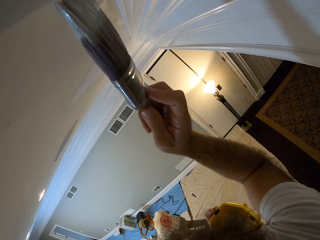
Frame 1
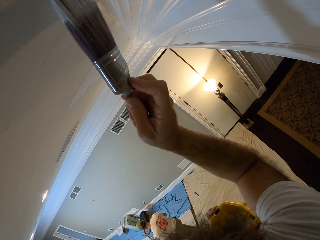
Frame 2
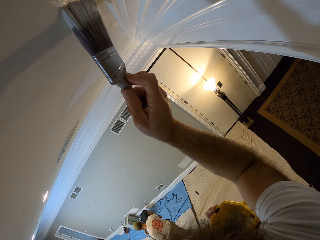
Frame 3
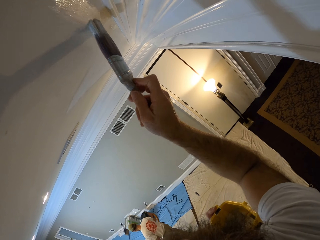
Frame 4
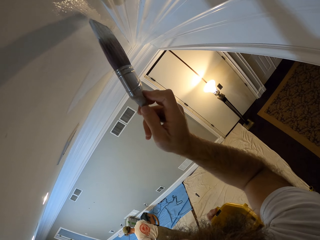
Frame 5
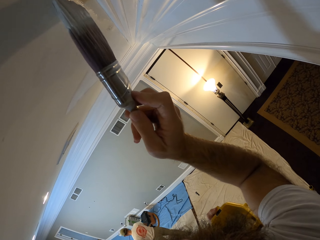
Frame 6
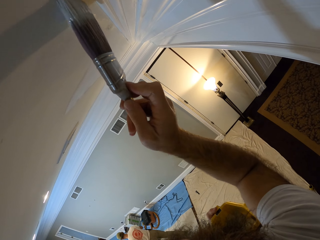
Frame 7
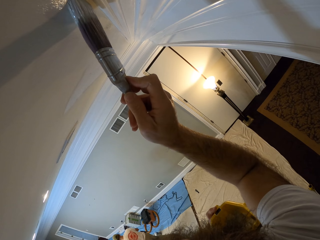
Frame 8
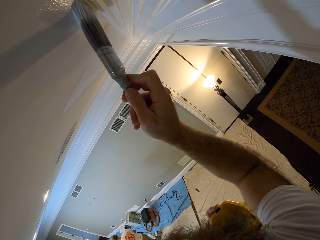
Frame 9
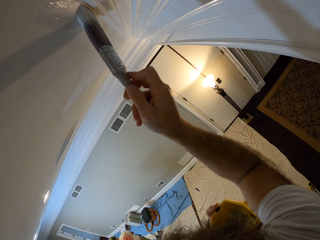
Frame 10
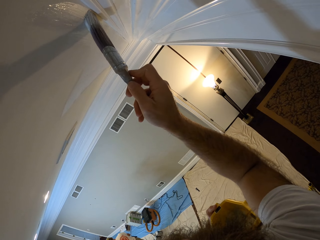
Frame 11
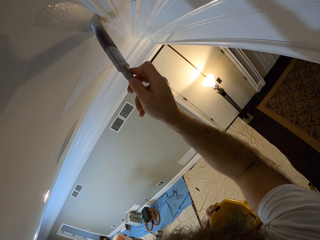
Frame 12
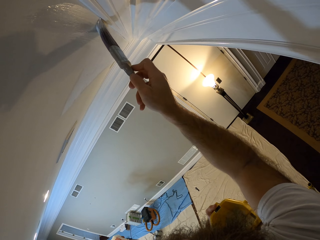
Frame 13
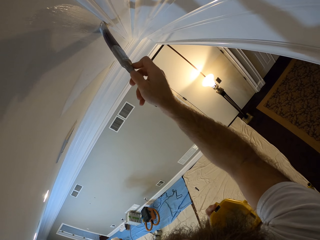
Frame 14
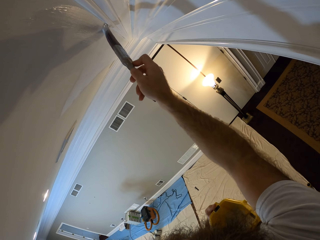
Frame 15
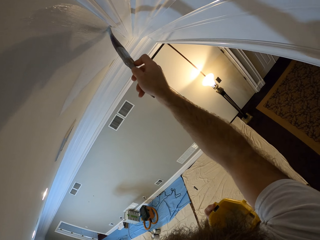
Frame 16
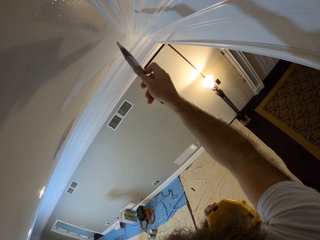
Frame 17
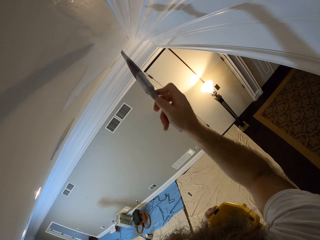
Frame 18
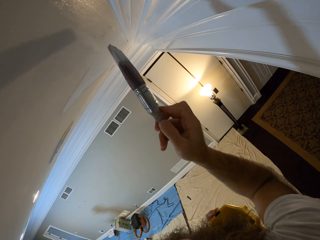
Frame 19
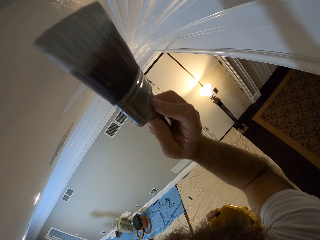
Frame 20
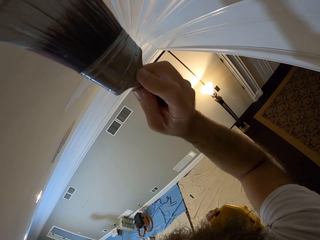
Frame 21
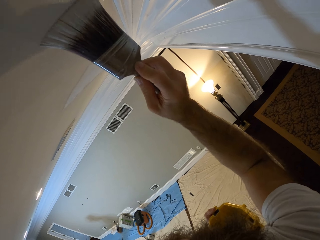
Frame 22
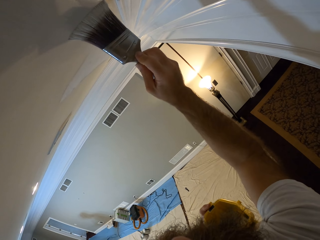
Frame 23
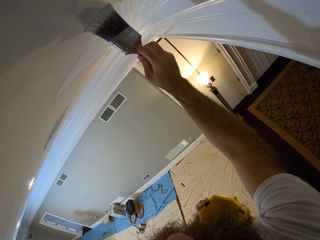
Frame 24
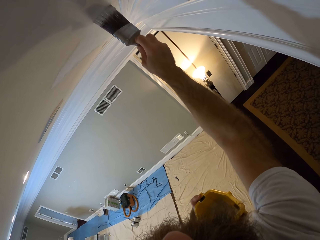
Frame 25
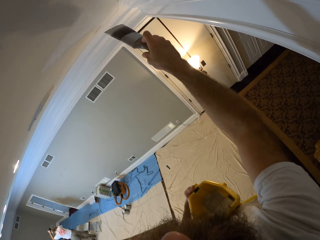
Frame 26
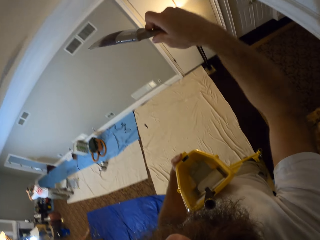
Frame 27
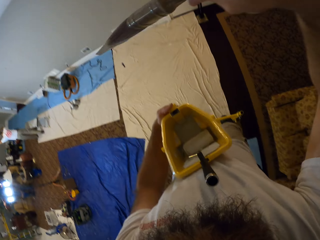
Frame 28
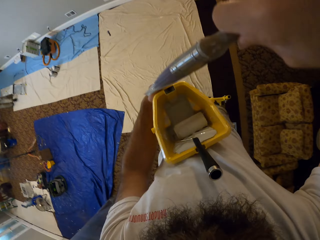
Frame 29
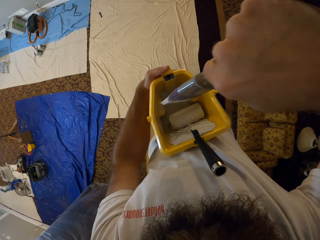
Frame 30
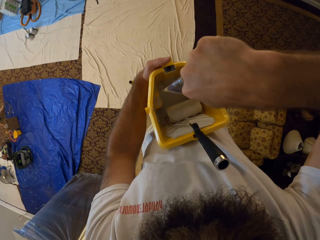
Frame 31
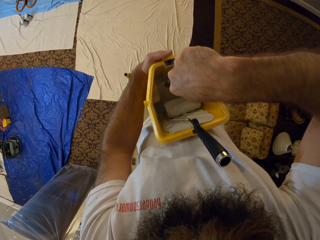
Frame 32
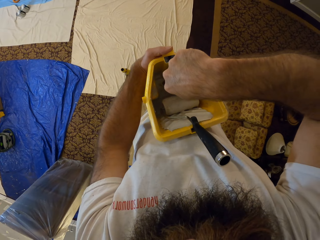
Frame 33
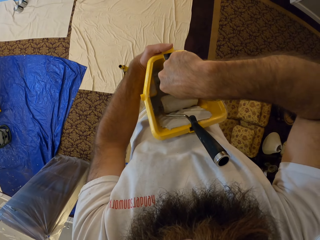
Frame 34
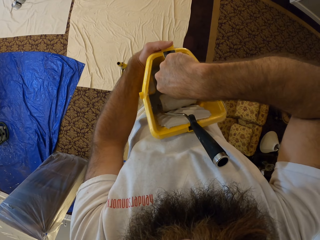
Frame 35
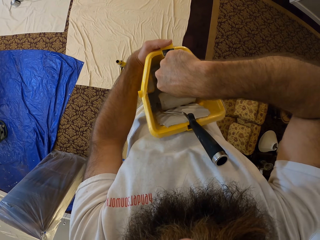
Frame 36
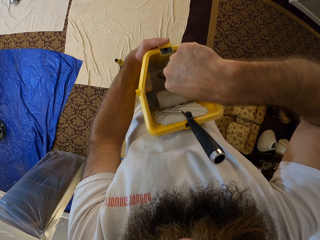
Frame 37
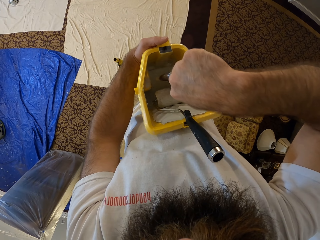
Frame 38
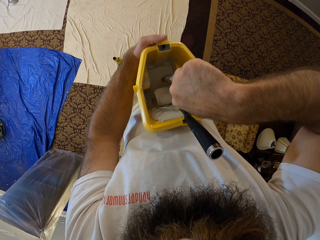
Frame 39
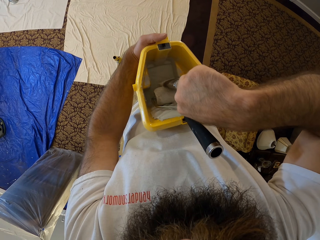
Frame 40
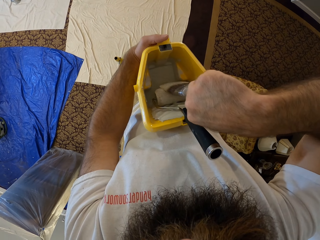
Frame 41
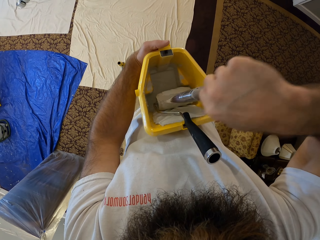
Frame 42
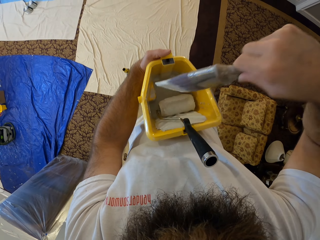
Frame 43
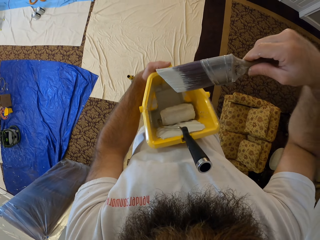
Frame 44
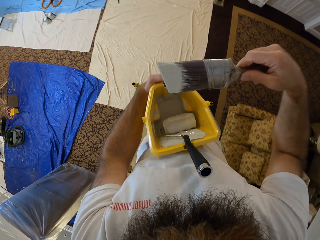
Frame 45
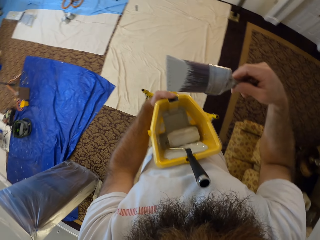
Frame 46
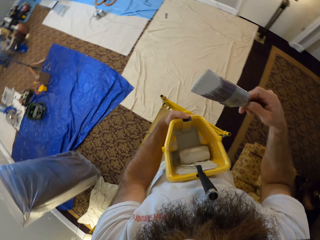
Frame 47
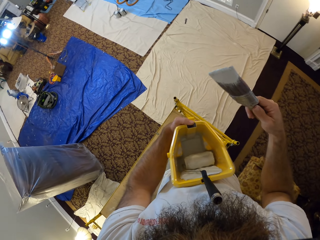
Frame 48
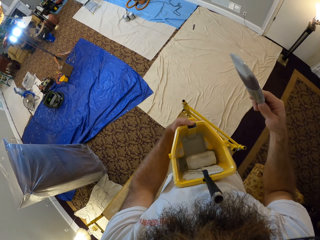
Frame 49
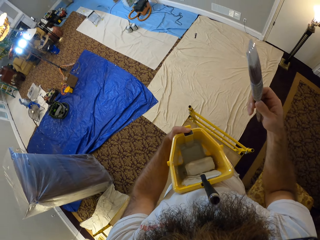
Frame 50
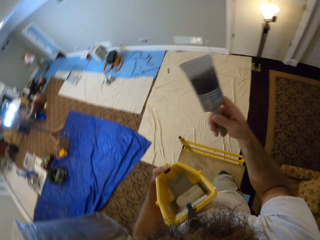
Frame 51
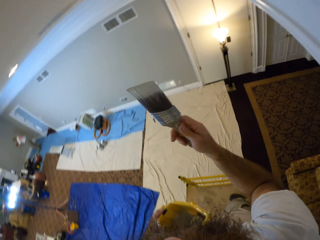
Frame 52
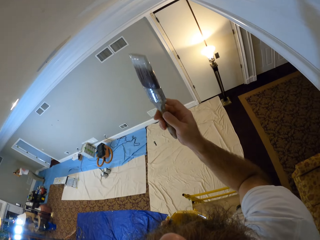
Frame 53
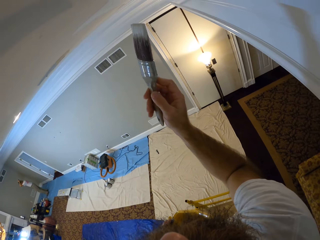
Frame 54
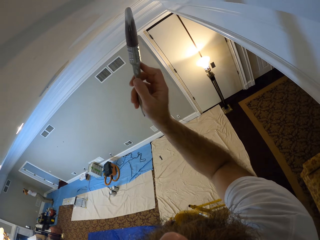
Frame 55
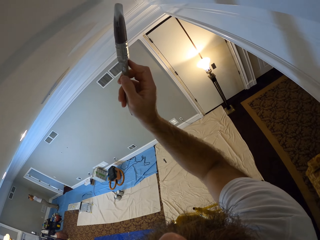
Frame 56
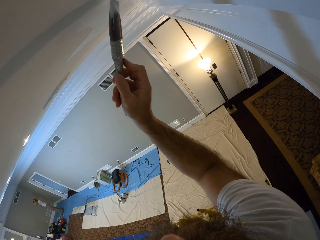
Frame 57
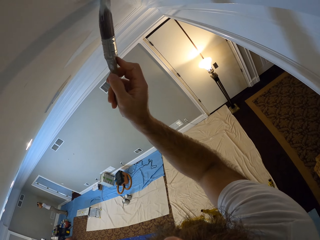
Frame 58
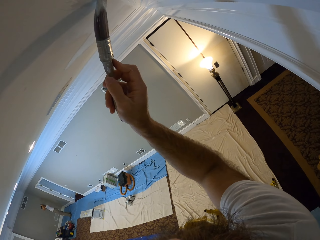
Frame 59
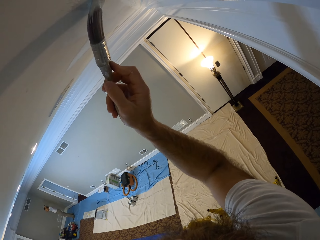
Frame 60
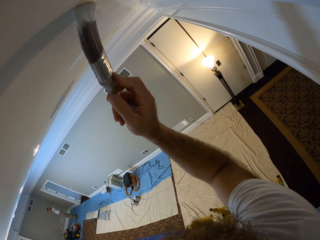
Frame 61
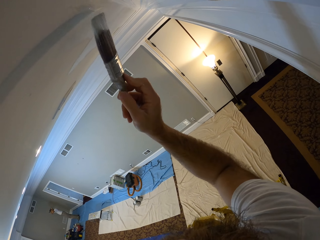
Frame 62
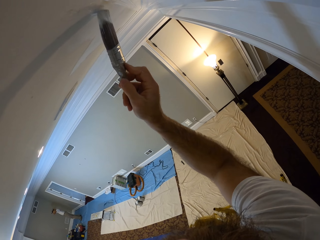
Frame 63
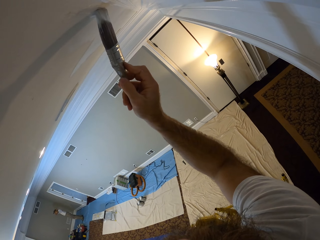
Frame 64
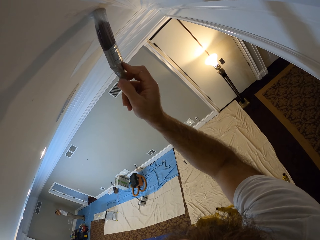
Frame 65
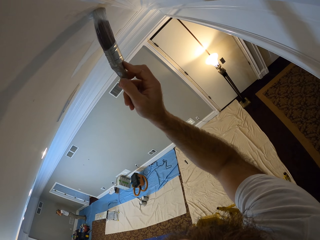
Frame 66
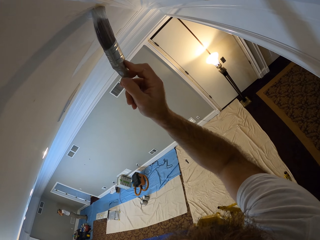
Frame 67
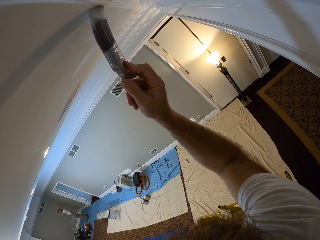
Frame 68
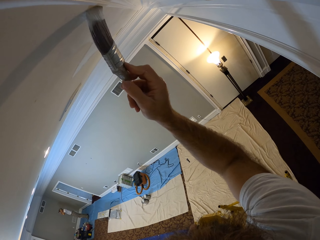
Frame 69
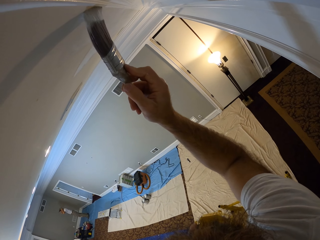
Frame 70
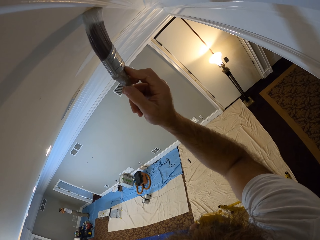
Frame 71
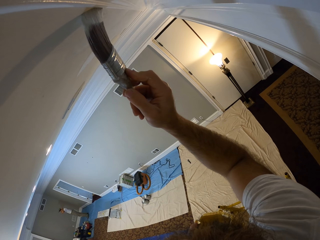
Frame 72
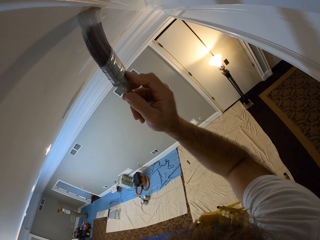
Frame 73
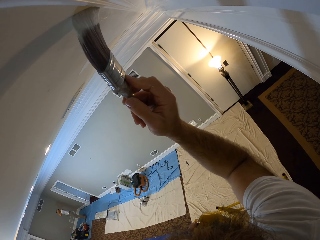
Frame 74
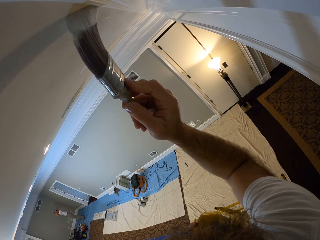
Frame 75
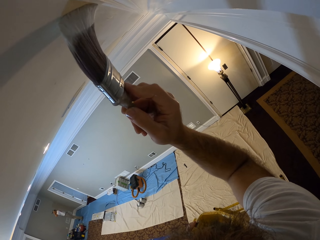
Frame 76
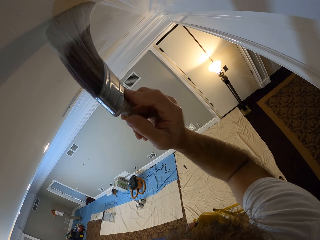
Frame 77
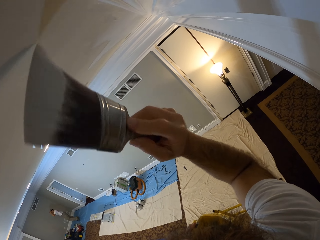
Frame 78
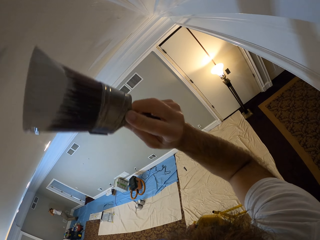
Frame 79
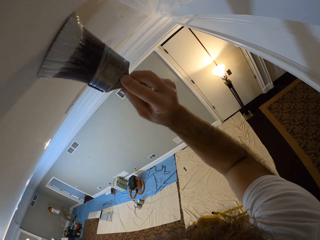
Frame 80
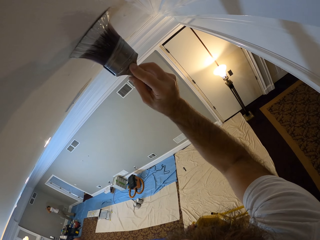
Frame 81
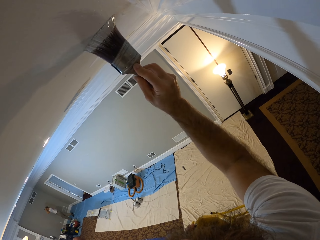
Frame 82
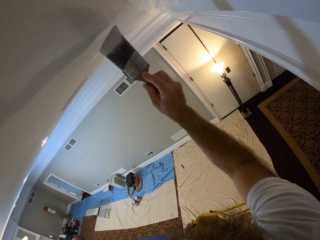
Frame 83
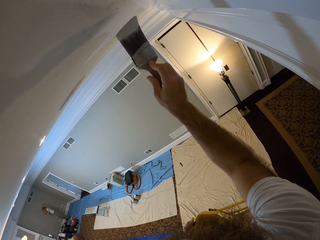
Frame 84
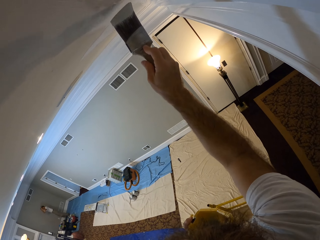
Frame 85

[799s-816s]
The camera wearer dips the brush in the paint in the container in his left hand with his right hand. He rubs the brush on the roller in the container with his right hand. He paints the ceiling with paint on the brush with his right hand.

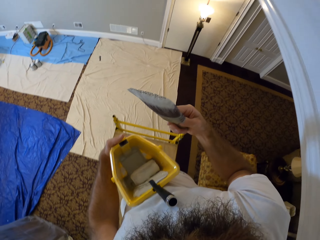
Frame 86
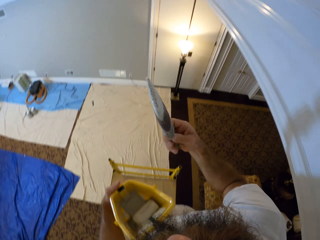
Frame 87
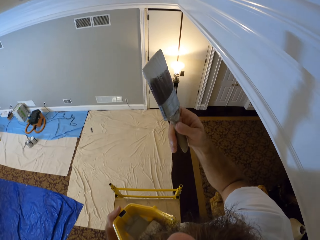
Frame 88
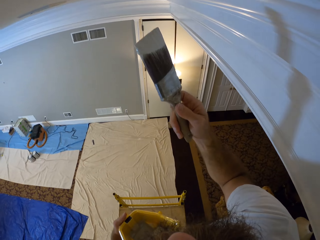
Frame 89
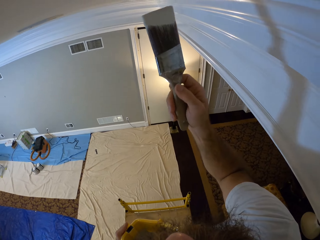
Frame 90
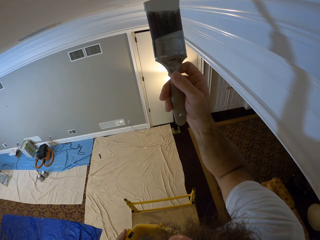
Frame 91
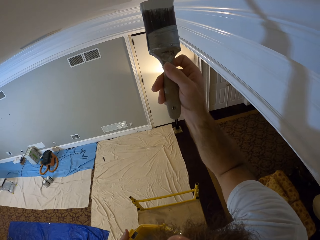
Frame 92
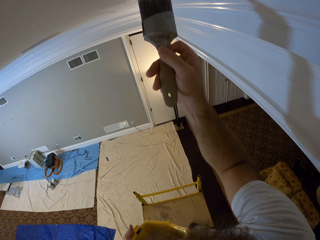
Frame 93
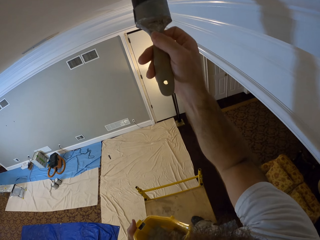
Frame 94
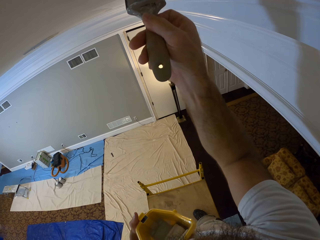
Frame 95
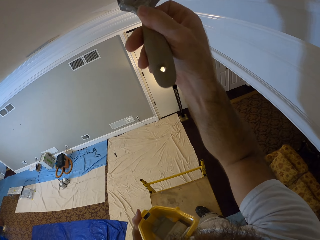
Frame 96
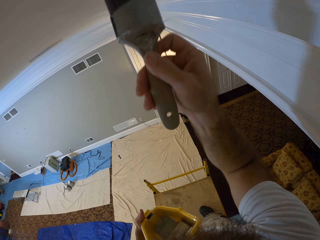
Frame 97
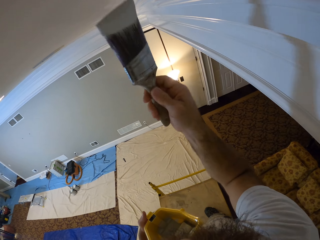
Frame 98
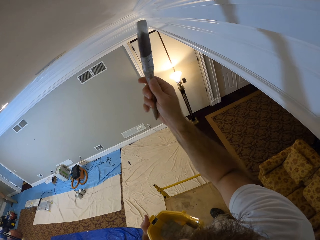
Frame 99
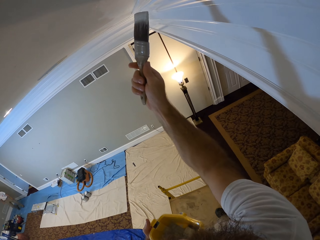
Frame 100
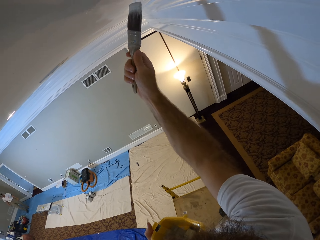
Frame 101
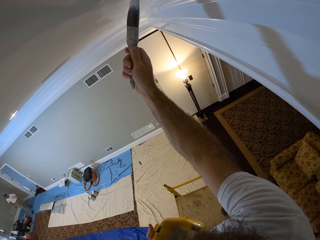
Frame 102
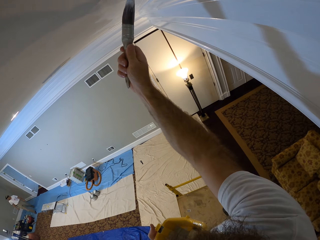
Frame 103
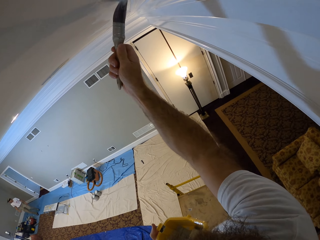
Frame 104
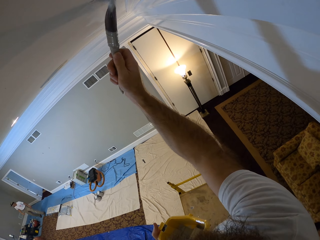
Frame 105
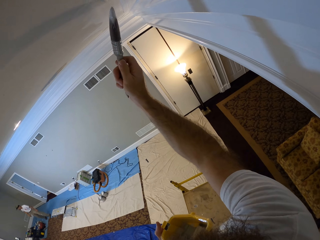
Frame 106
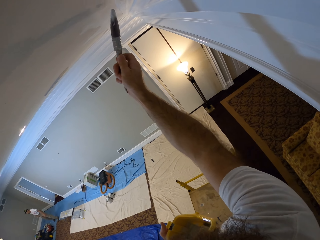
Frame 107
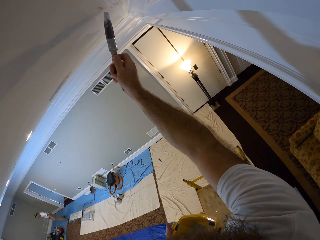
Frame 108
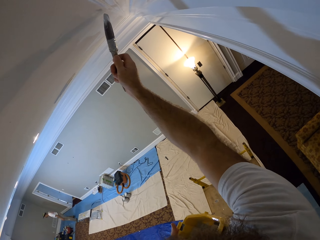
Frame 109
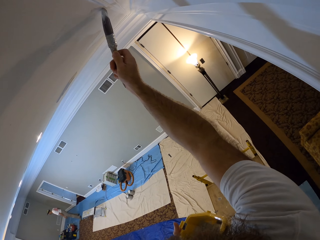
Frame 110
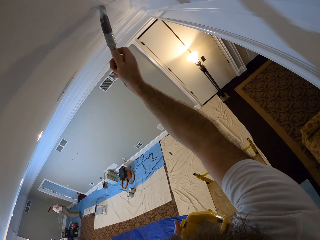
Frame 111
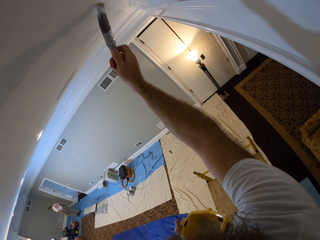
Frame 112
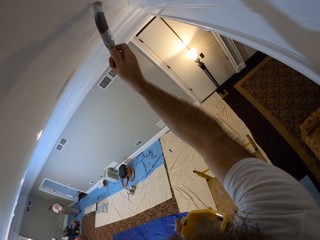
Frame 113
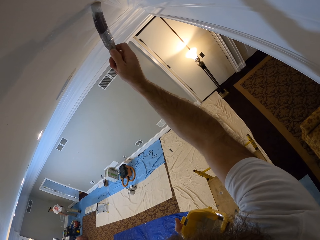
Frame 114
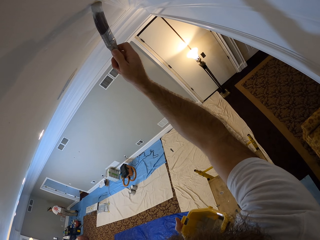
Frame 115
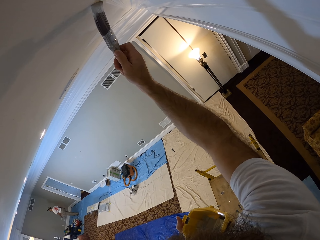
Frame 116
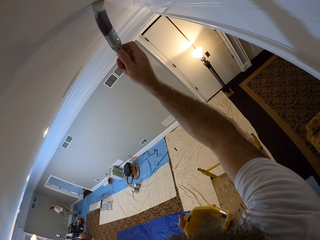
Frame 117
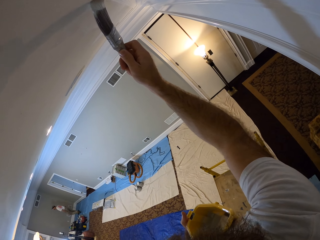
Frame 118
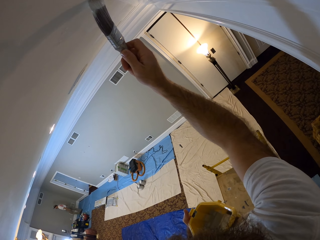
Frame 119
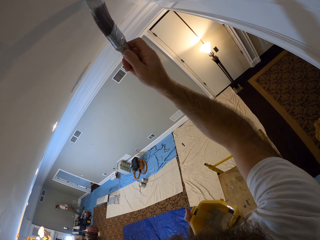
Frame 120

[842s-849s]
The camera wearer paints the ceiling of the apartment with the paintbrush in his right hand. He applies paint on the wall.
